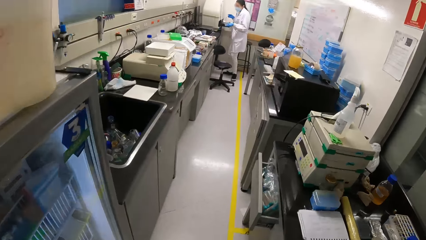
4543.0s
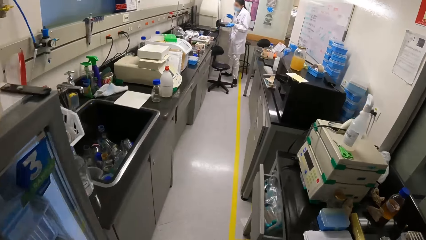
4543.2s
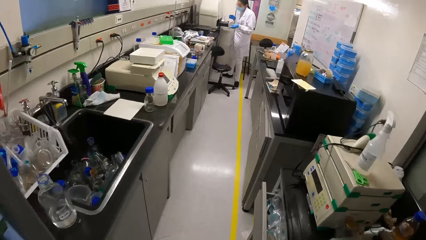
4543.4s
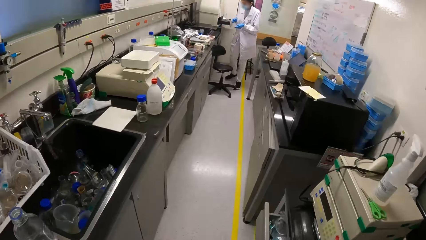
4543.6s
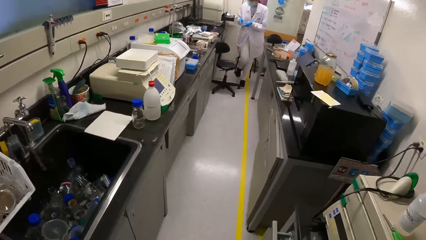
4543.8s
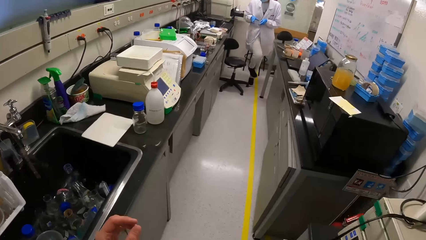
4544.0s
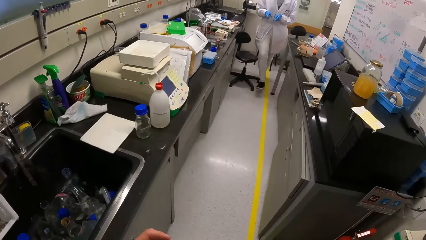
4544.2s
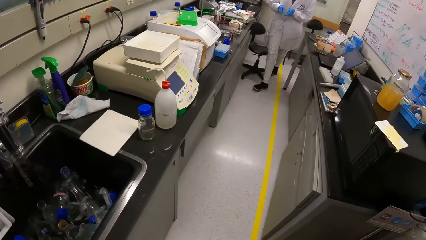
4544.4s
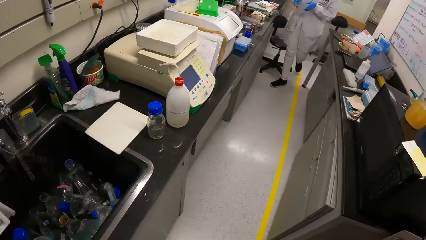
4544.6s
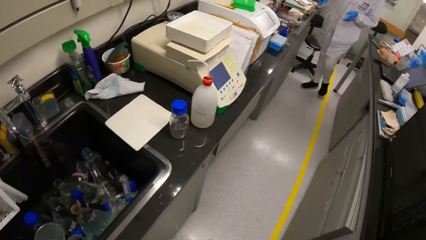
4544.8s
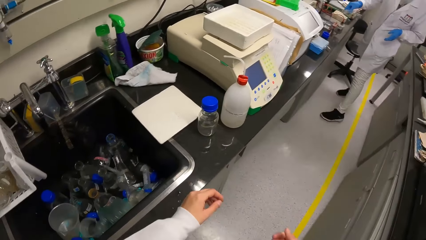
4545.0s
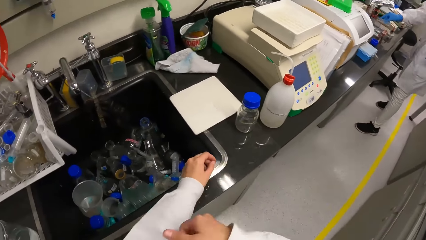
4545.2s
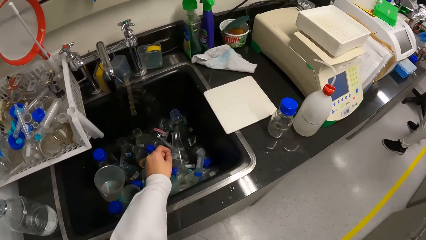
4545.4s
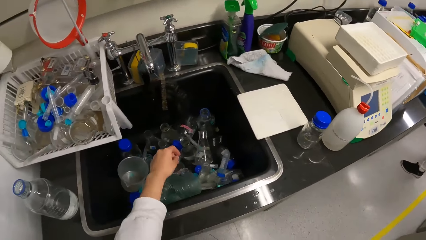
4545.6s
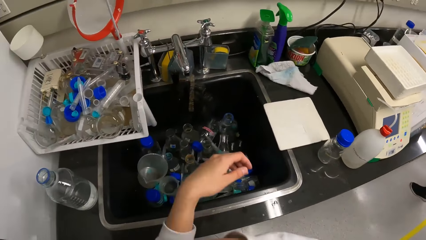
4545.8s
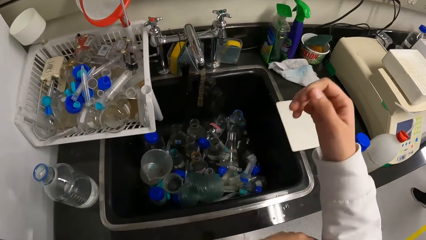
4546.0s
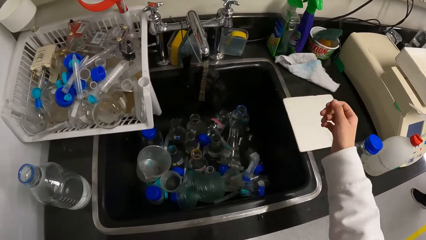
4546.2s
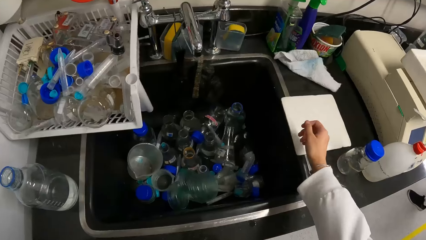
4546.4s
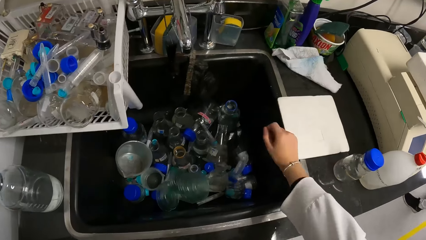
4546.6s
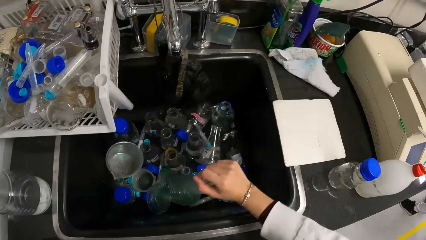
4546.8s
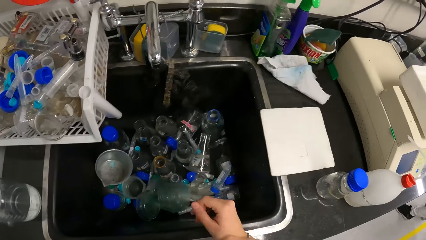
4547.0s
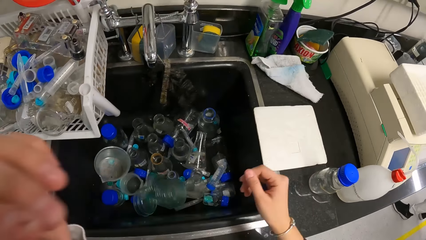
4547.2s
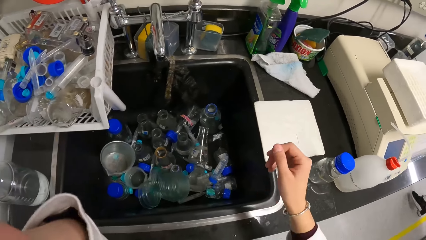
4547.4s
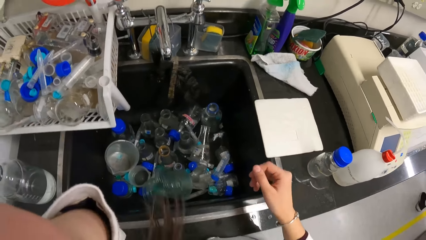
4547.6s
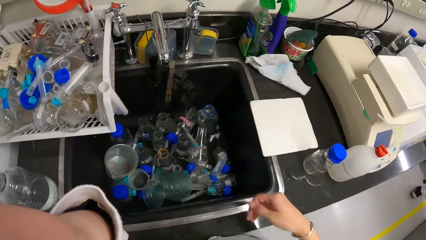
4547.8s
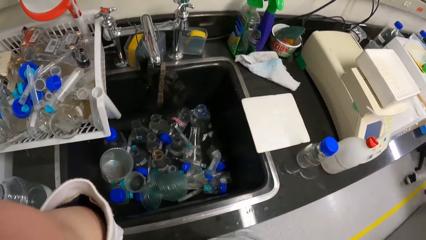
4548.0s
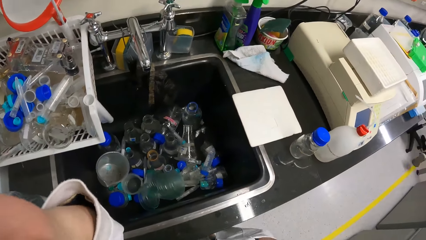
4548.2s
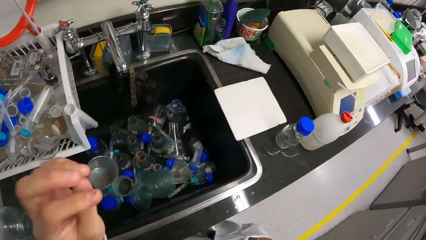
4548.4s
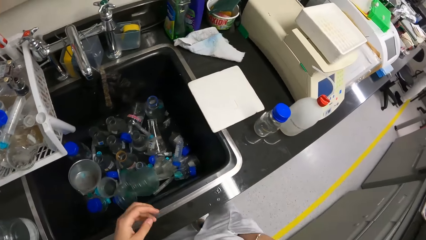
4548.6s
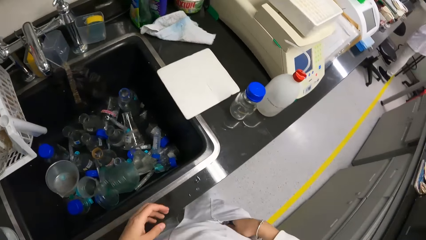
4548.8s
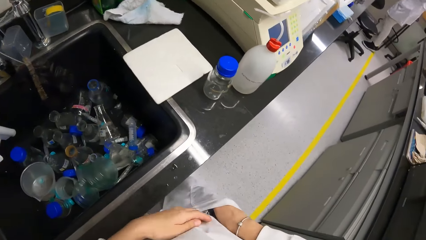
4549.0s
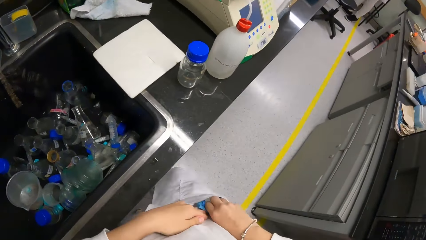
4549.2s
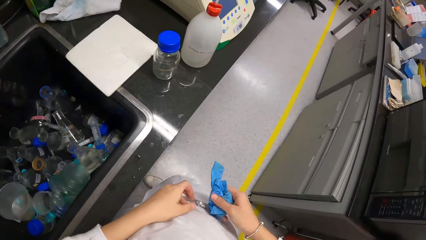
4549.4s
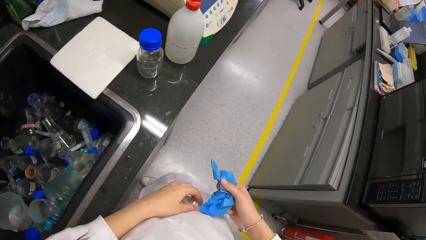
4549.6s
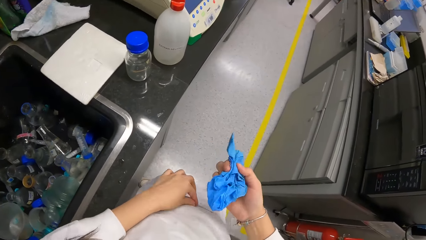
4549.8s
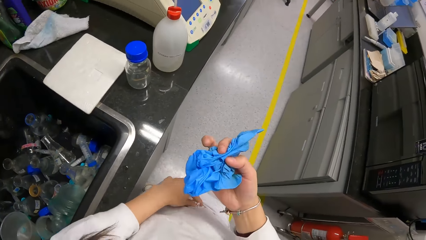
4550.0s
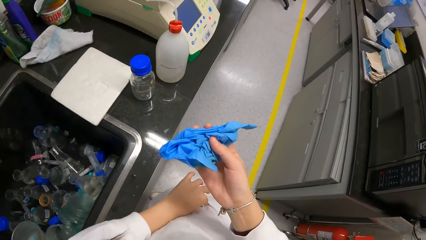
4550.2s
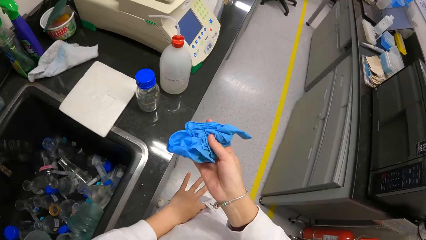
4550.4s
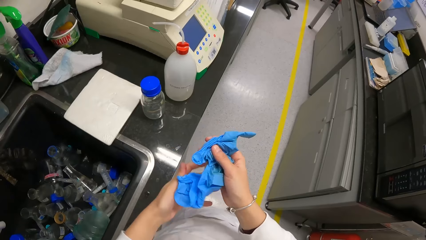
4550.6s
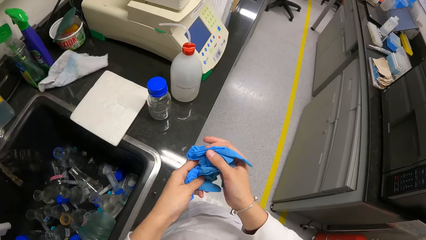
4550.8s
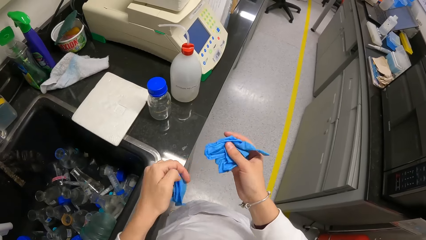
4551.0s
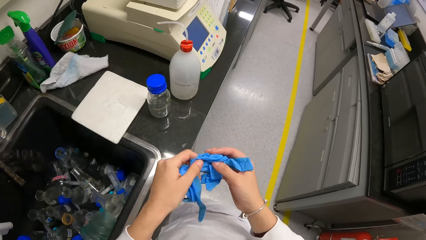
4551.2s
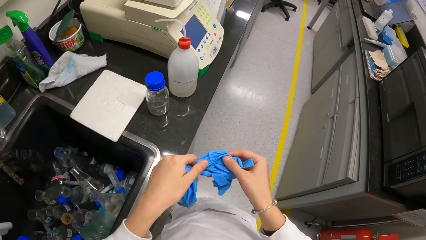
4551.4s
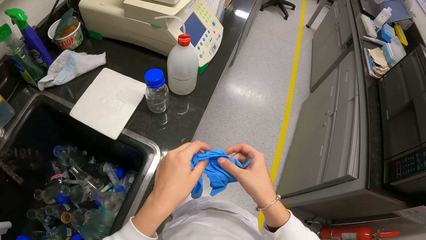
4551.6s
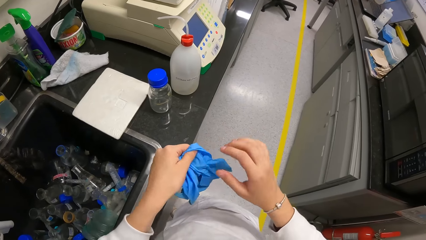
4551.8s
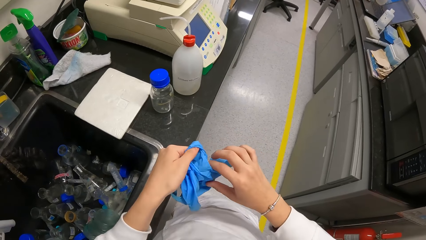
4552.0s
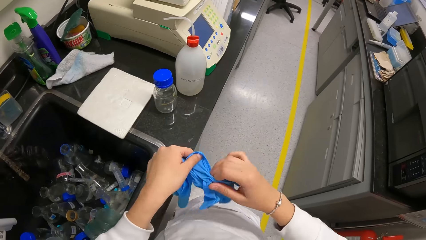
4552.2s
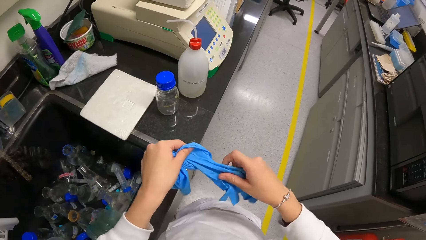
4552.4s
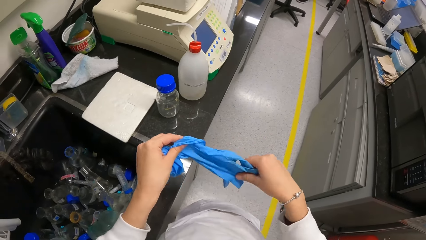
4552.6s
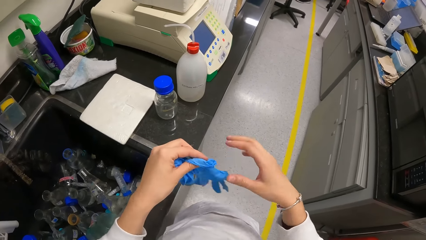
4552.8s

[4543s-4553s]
The camera wearer moves up the lab coat on his arms. He touches something. He adjusts the camera. He removes the gloves from the lab coat pocket. He pushes a pen in the pocket. He checks the gloves. He moves the gloves in his hands.

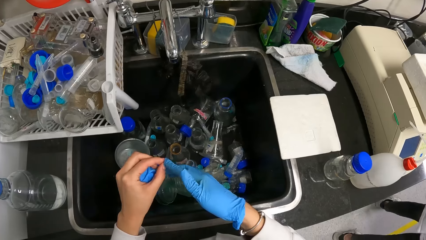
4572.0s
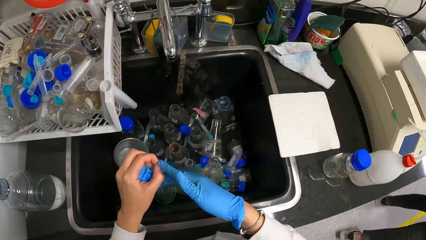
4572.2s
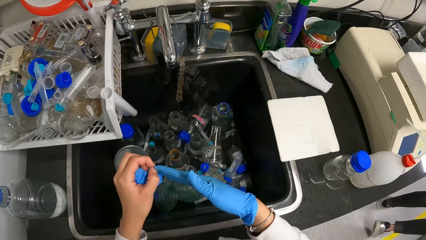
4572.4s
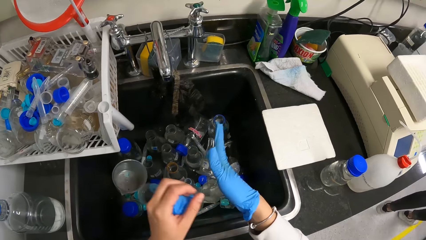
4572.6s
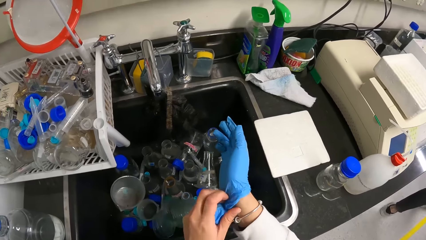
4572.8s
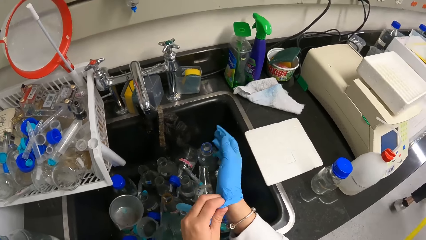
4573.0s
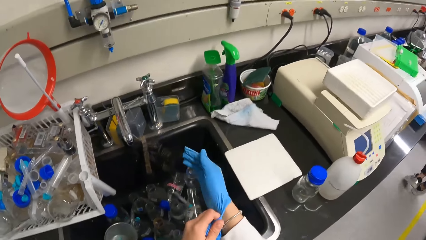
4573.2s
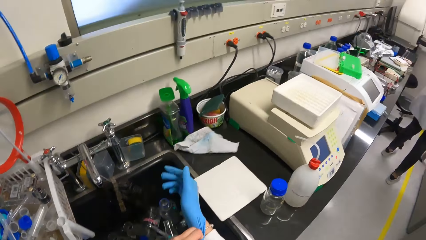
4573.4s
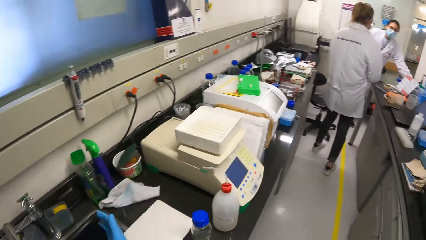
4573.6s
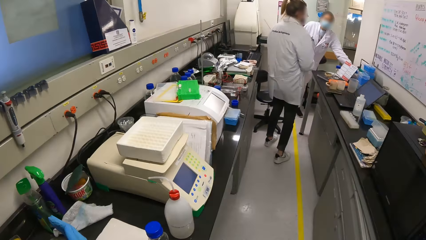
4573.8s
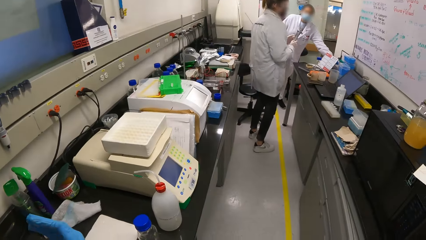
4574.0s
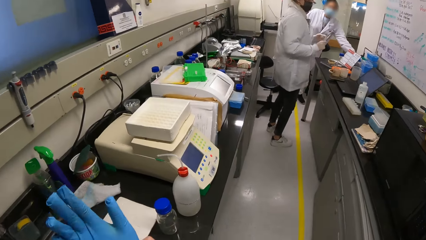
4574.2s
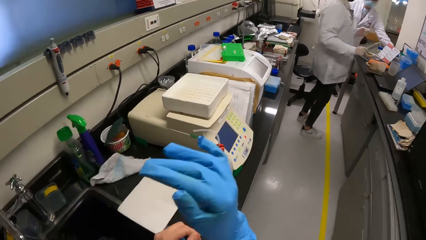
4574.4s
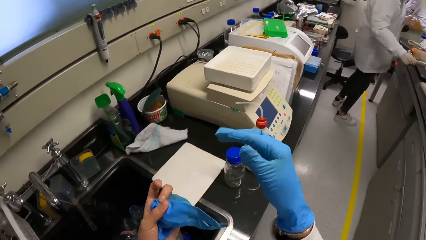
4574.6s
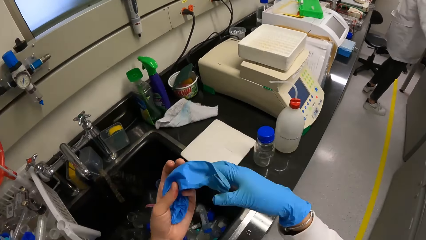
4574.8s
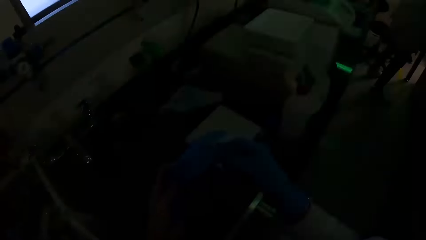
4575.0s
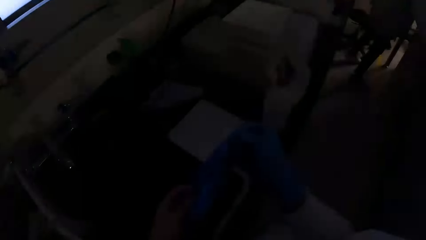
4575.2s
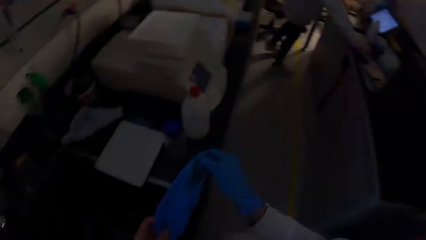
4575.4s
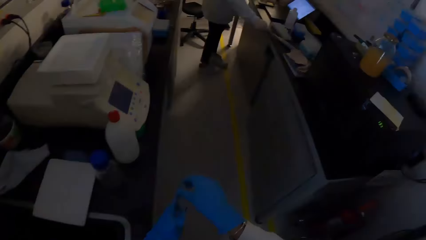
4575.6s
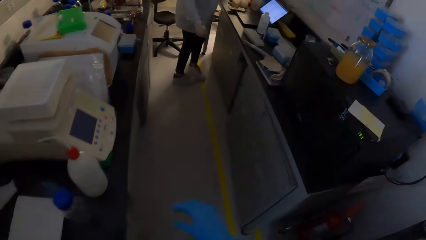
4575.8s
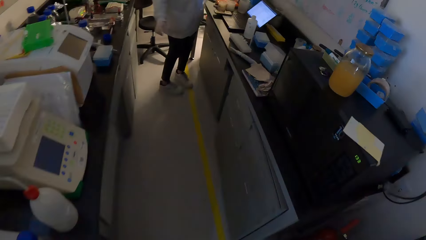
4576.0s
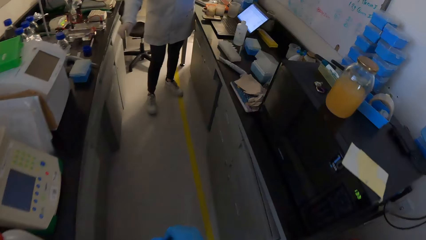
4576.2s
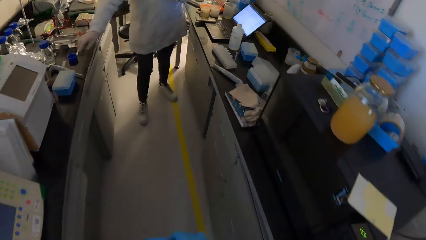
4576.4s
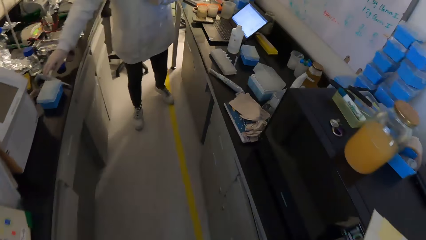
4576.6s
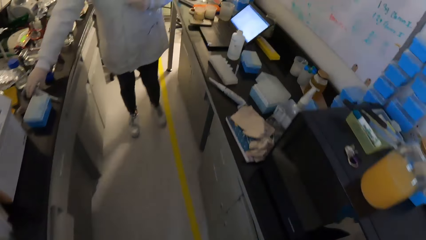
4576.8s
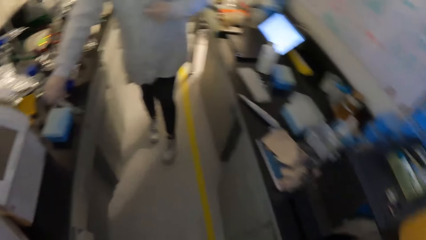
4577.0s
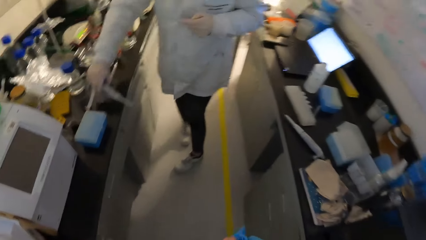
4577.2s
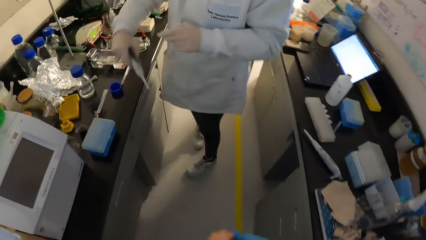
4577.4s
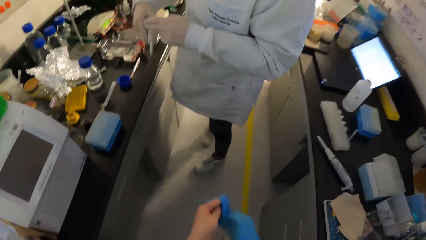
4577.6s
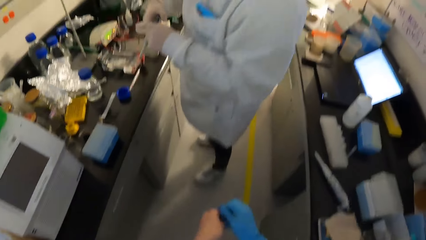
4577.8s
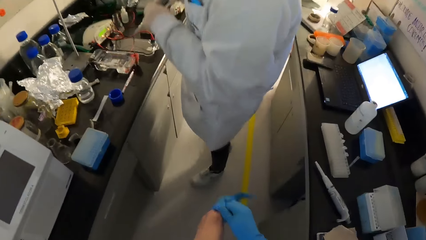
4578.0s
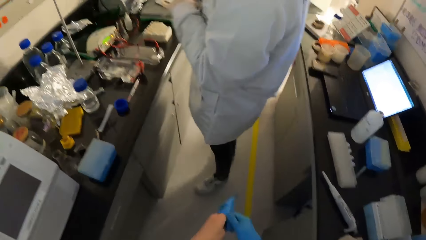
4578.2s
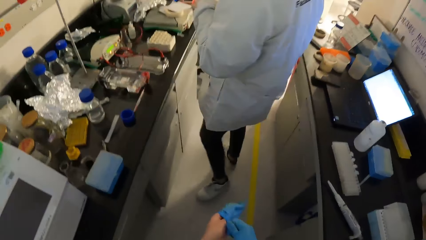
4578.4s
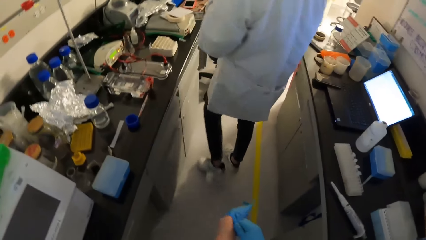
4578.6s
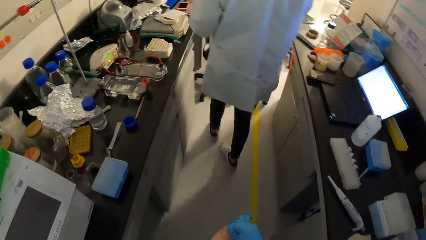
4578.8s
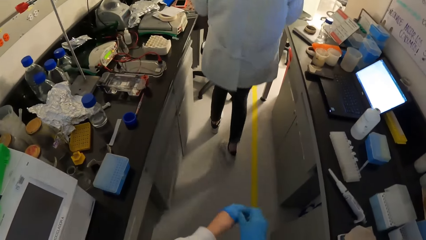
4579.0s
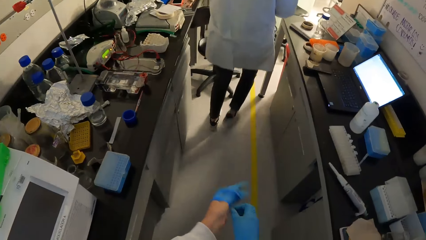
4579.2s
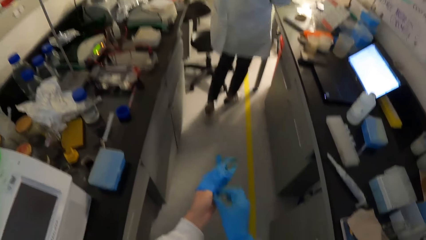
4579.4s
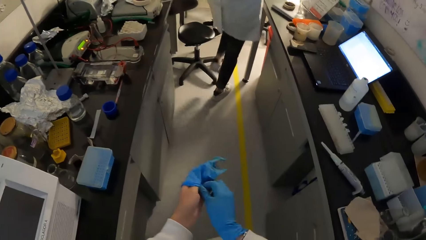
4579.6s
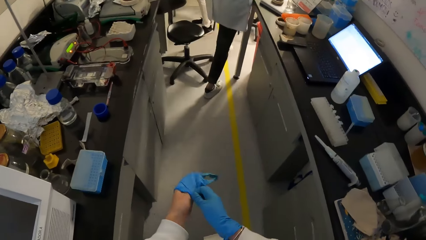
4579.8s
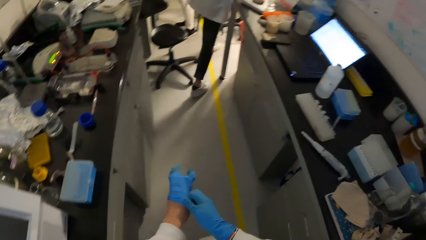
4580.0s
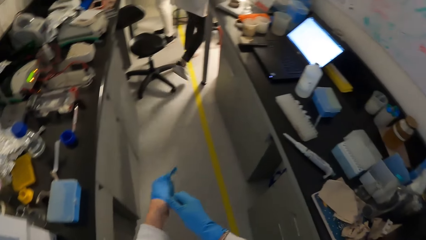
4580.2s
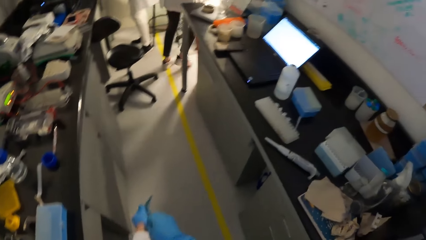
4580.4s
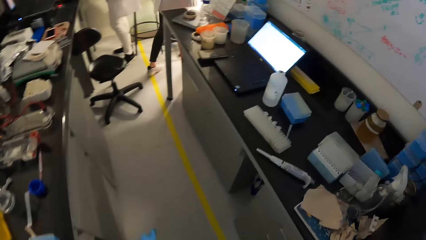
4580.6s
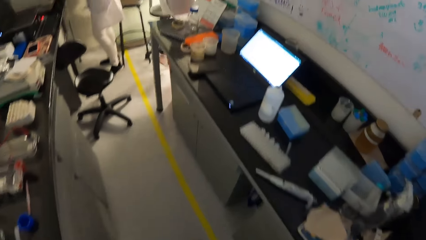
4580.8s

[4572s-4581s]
The camera wearer looks around. They wear the gloves. They walk around. They wear the gloves.
